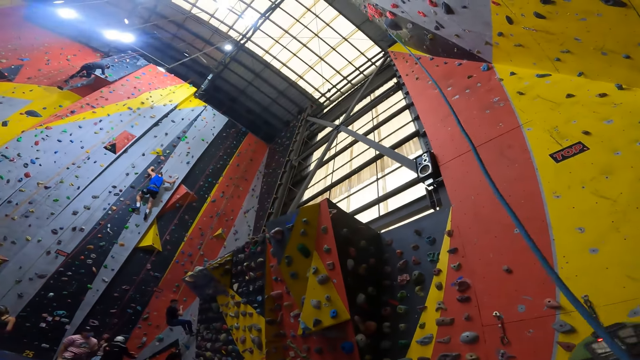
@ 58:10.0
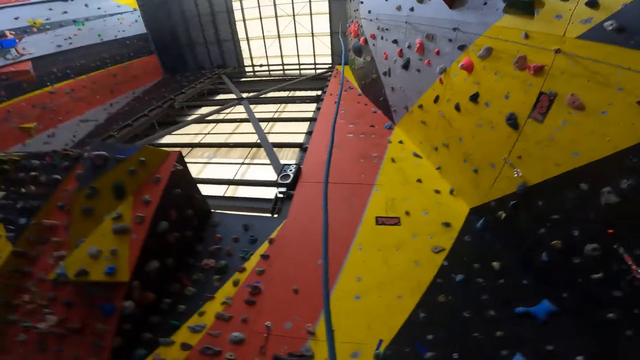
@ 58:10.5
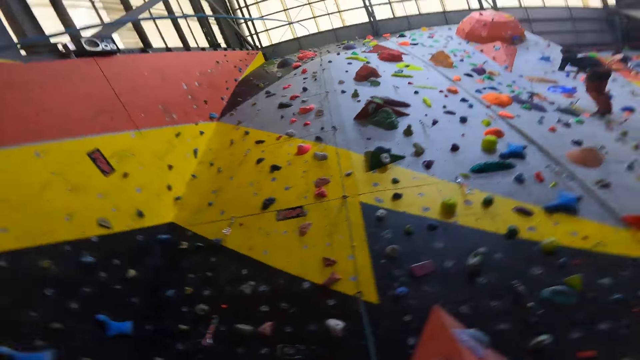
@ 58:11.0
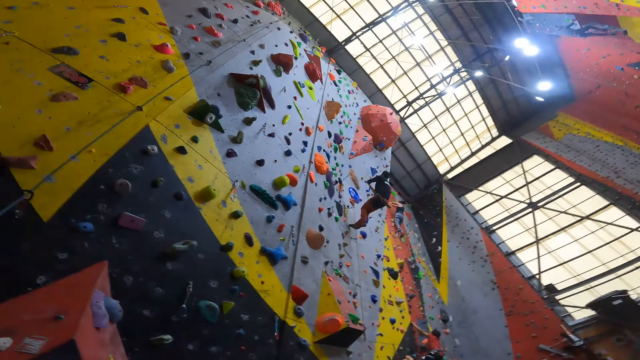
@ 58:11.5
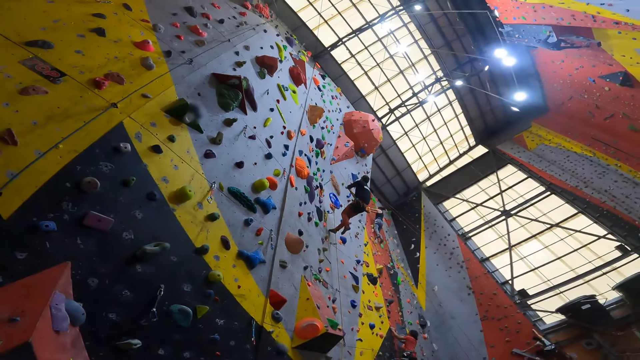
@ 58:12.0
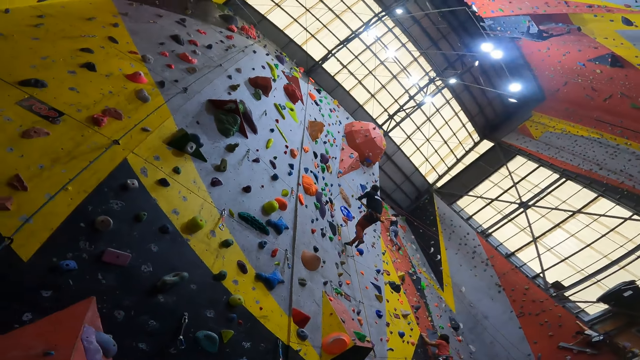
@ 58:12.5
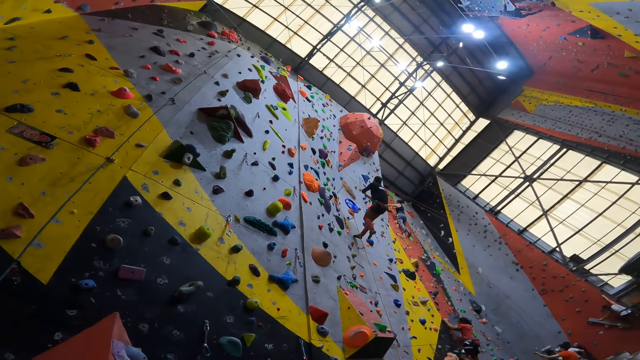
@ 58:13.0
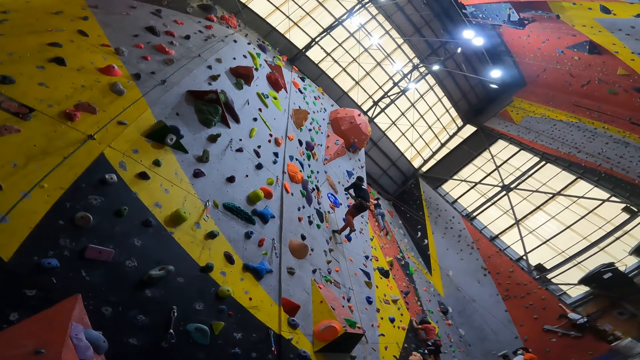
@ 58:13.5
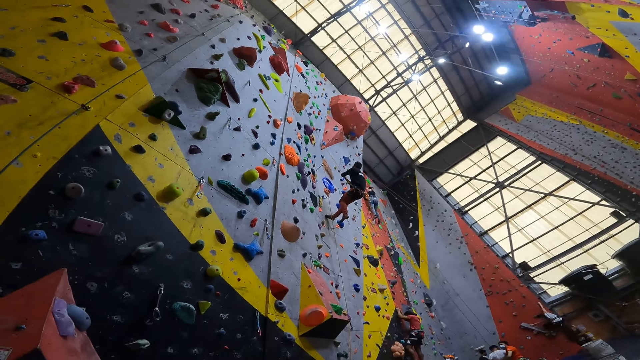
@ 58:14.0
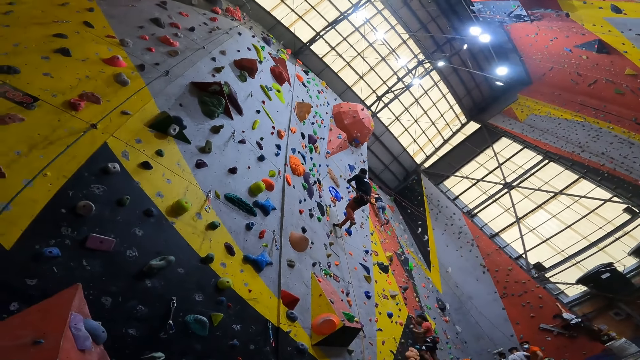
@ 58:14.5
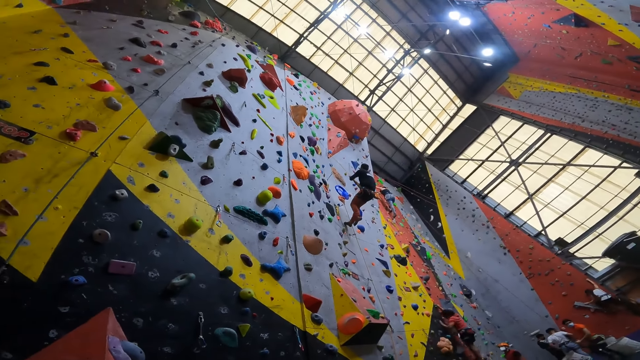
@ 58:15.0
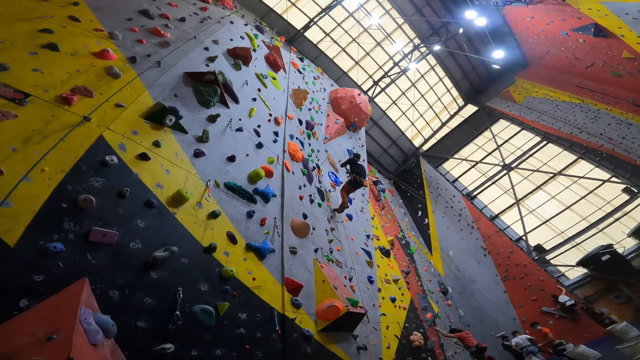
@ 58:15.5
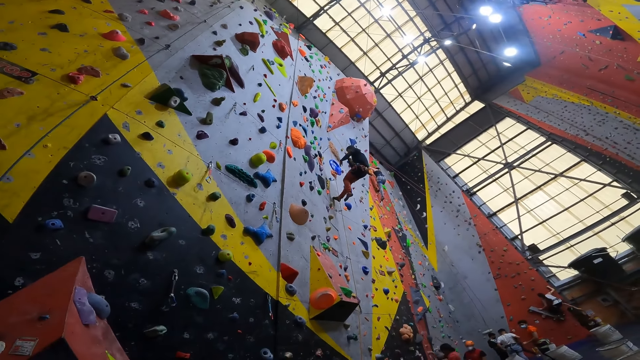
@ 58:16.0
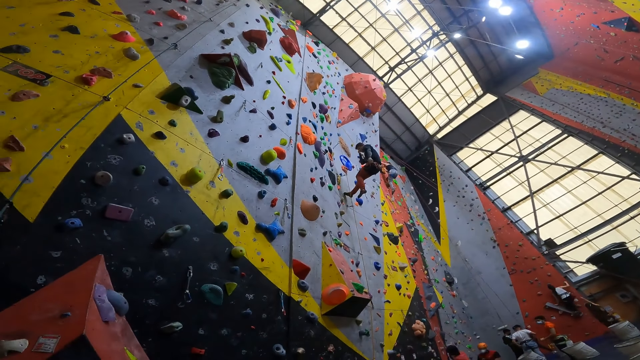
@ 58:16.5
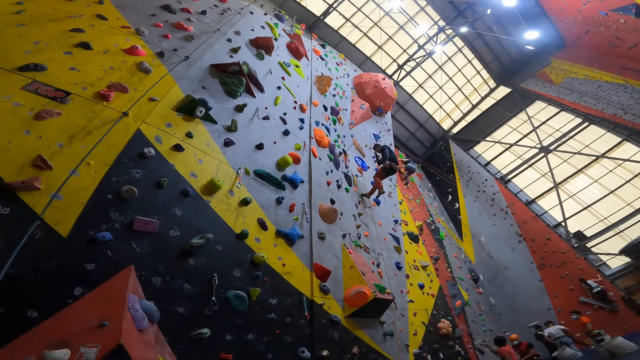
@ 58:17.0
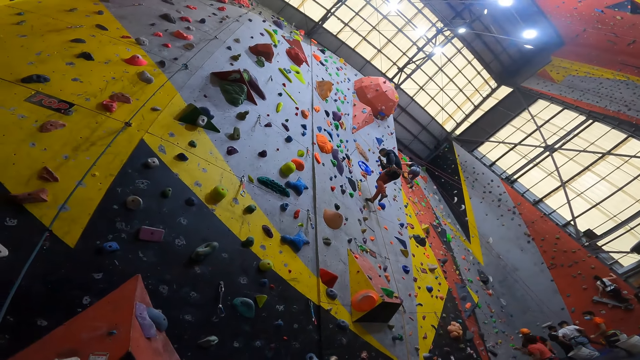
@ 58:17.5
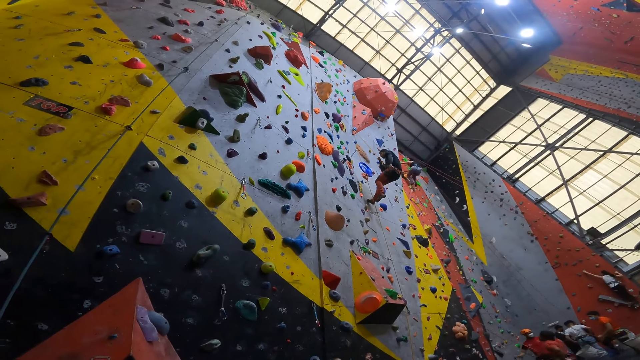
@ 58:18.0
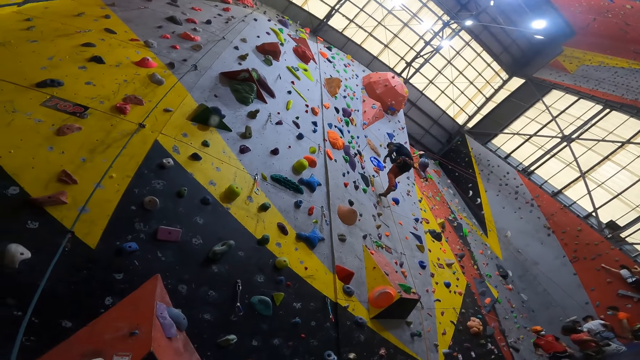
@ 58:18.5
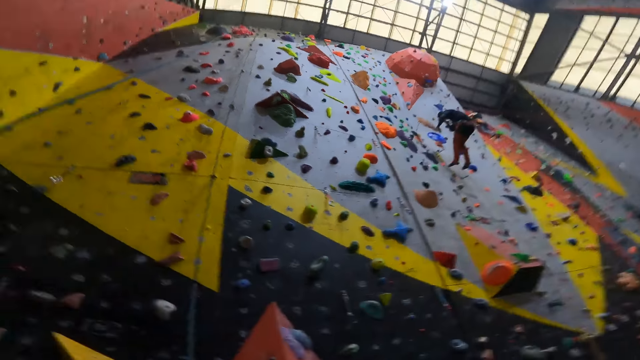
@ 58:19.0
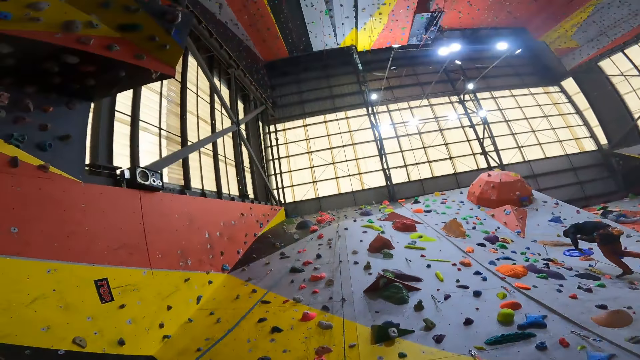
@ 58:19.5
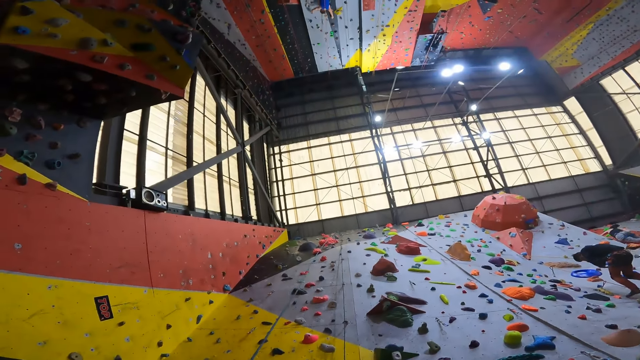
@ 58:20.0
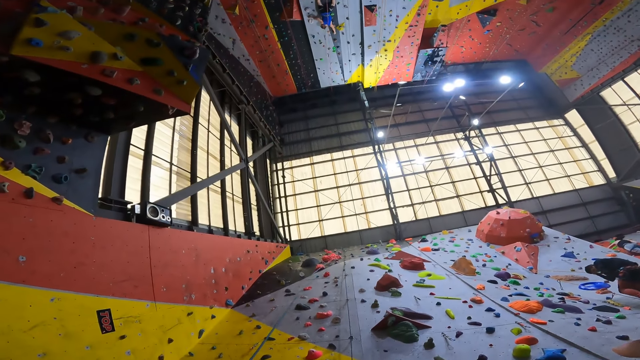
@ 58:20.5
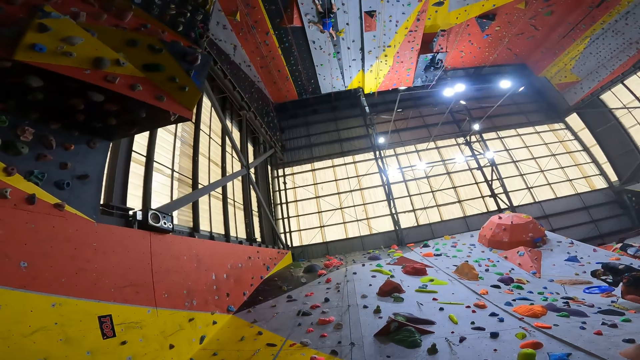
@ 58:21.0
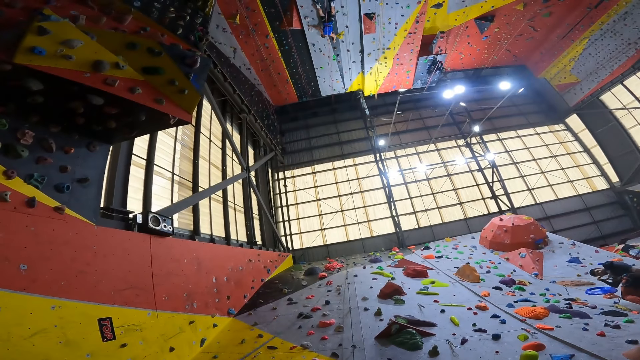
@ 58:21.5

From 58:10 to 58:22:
The camera wearer picks up the rope.

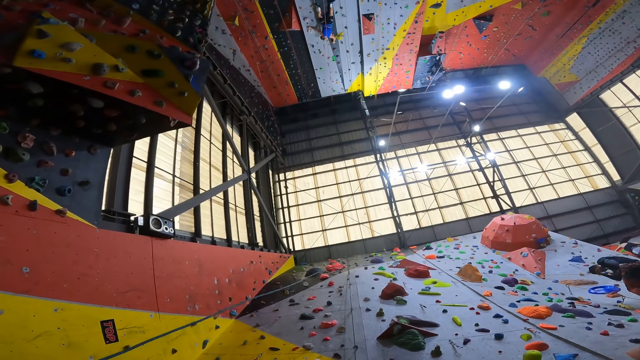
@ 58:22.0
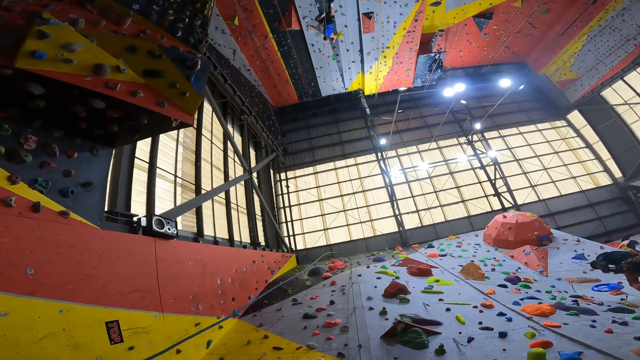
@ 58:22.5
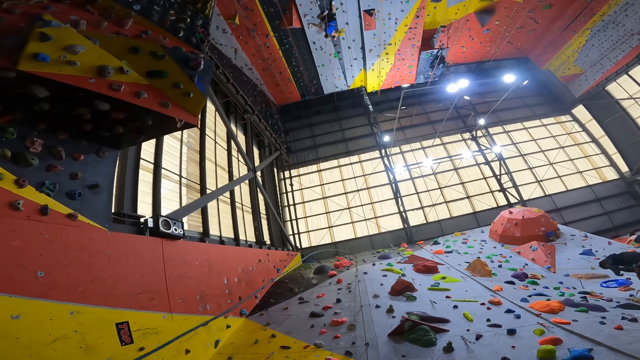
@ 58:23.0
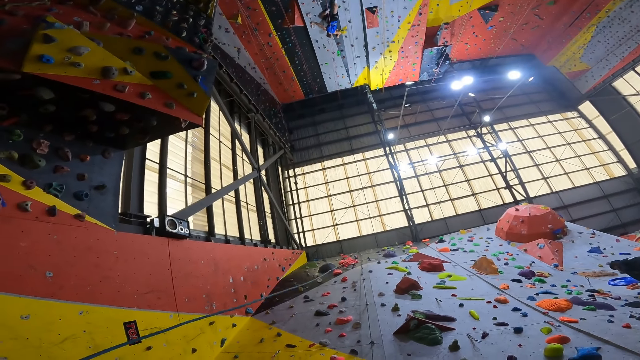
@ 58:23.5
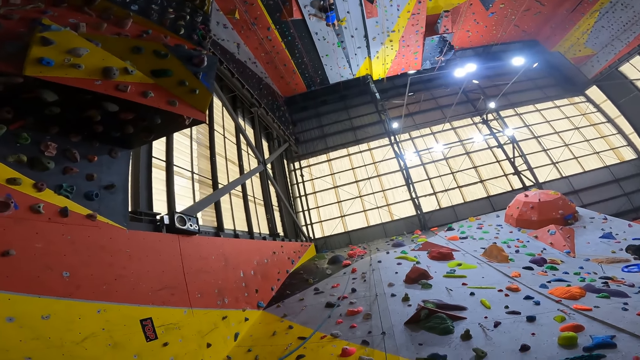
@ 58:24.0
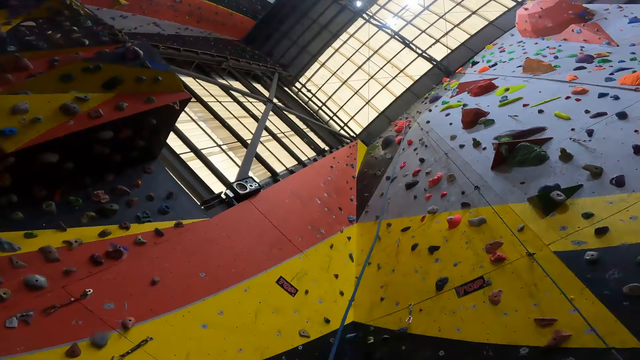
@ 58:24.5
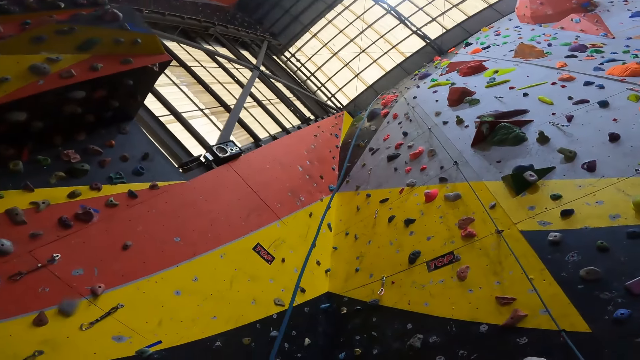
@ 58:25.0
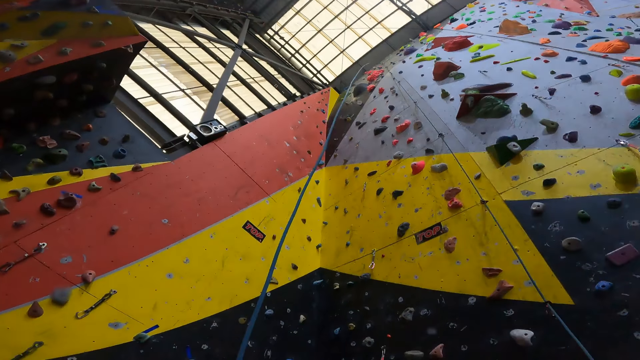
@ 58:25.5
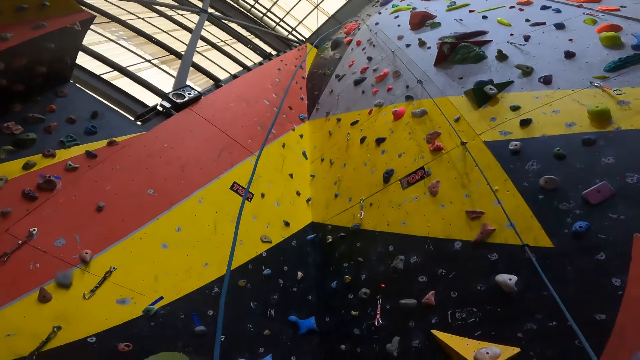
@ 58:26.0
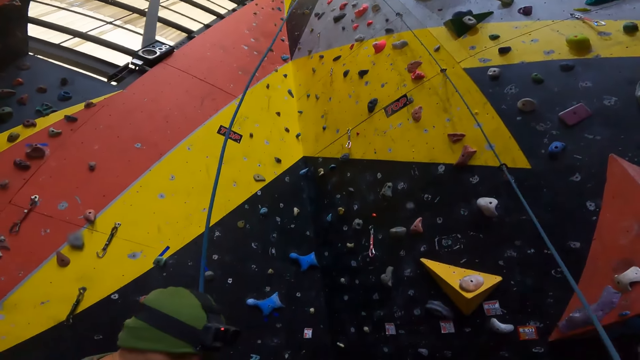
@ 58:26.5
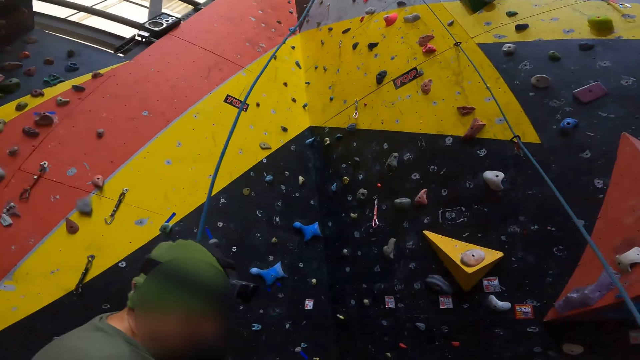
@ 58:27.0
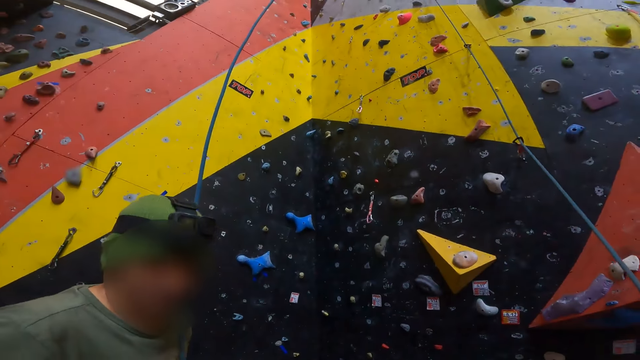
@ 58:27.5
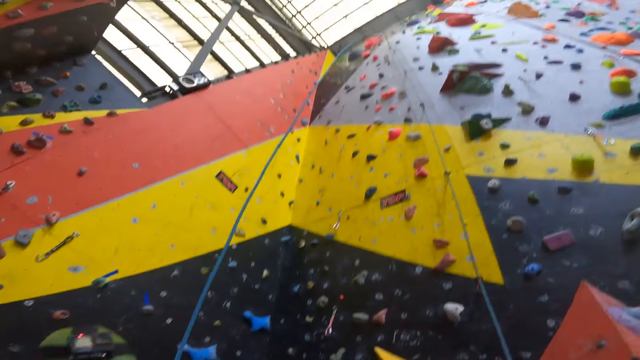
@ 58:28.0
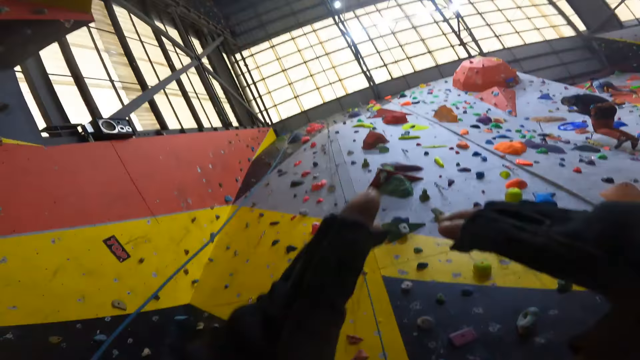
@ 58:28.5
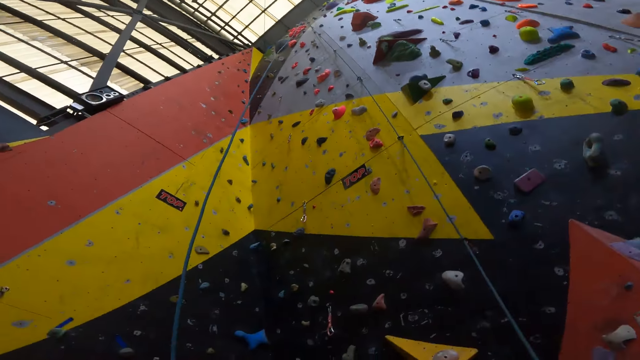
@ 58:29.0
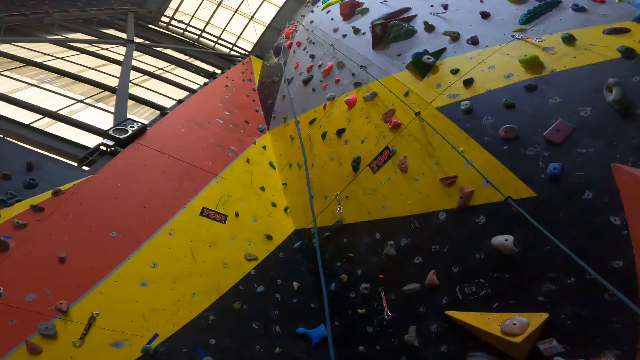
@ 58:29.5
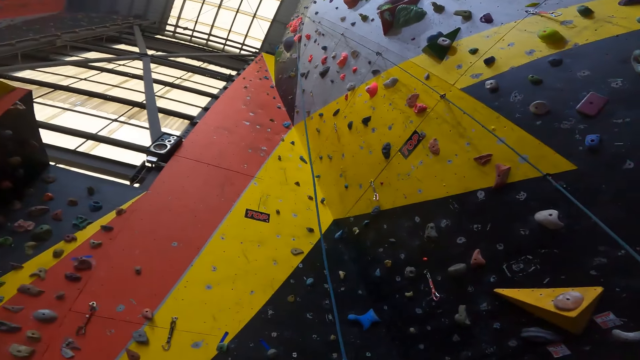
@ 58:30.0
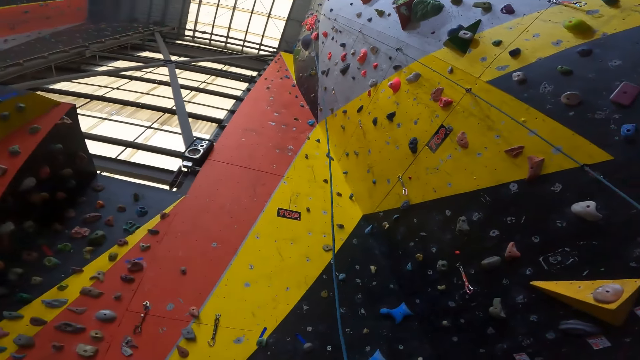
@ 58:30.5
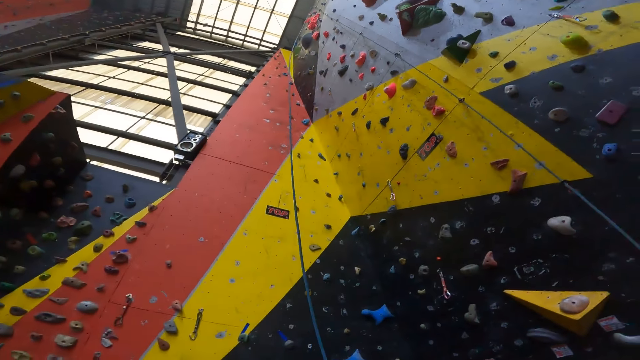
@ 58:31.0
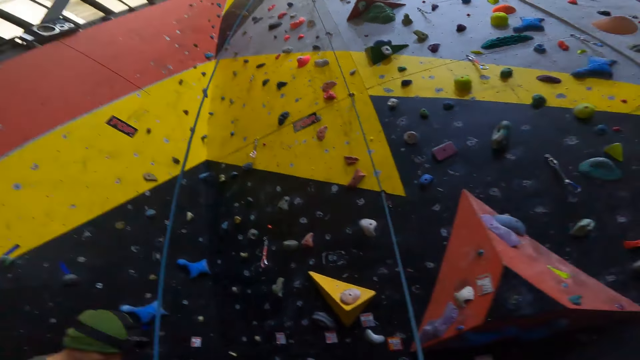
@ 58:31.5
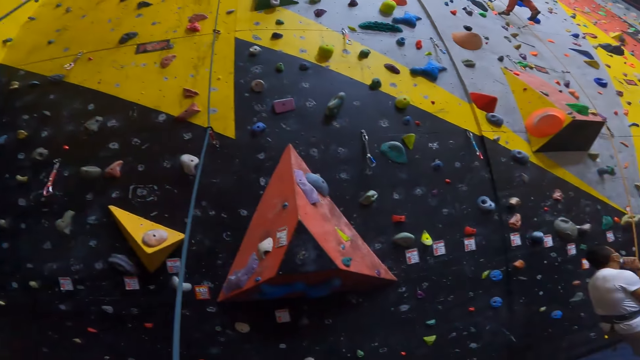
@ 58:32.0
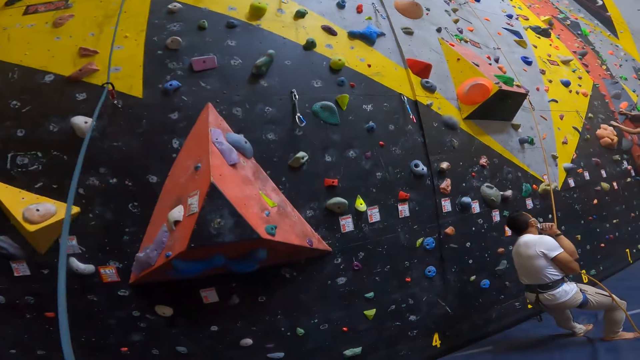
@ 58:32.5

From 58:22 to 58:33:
A man converses with the camera wearer. The camera wearer gestures and converses. The man stretches the climbing rope.
